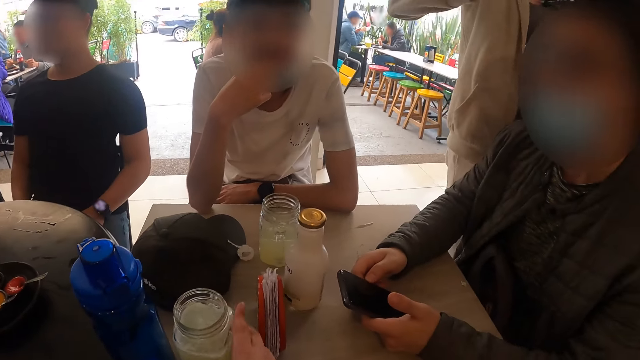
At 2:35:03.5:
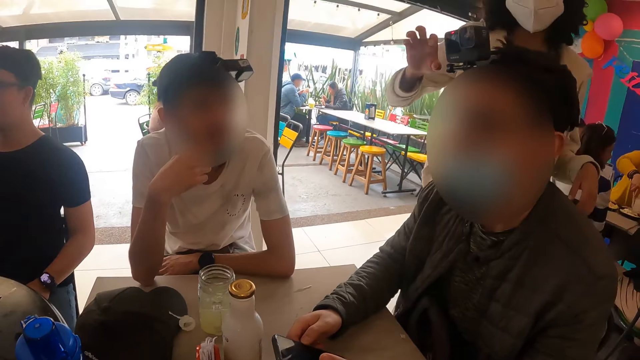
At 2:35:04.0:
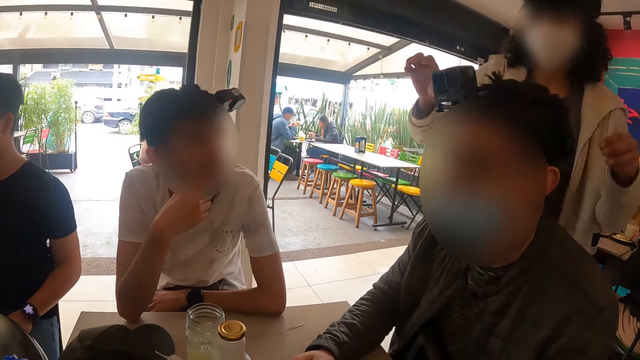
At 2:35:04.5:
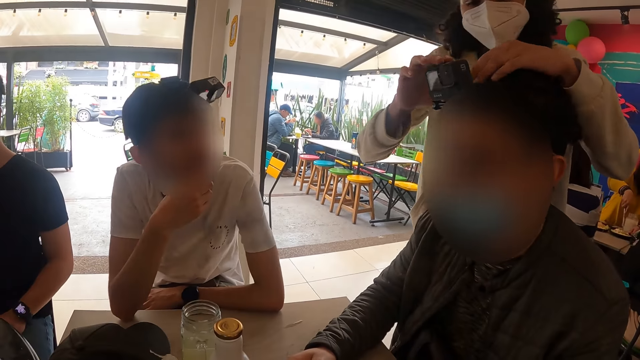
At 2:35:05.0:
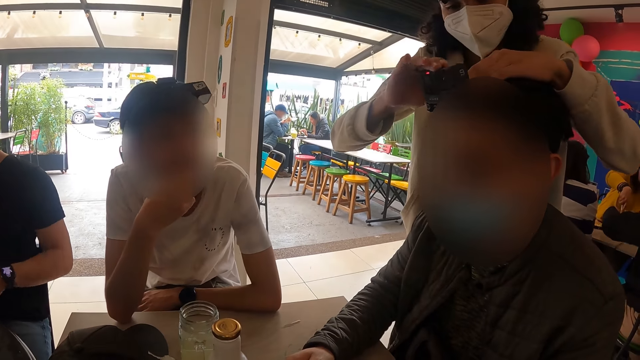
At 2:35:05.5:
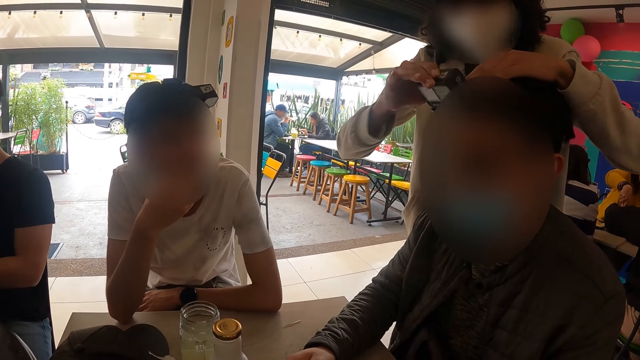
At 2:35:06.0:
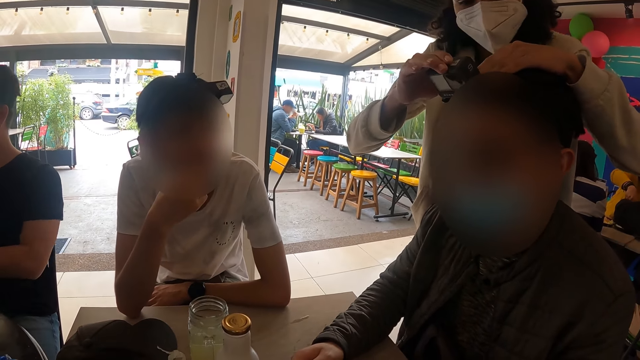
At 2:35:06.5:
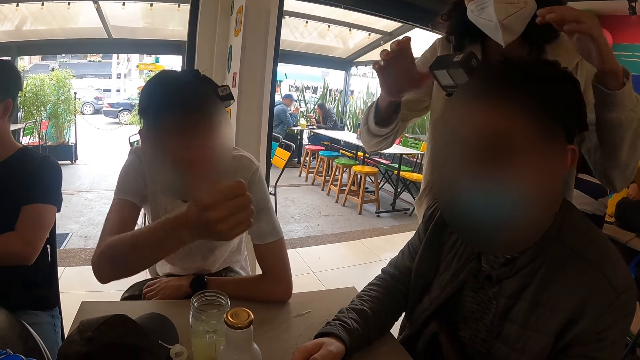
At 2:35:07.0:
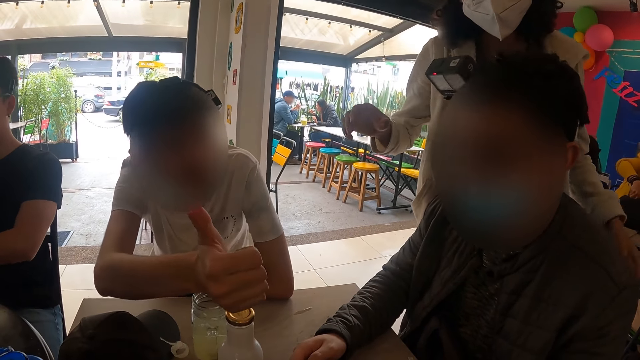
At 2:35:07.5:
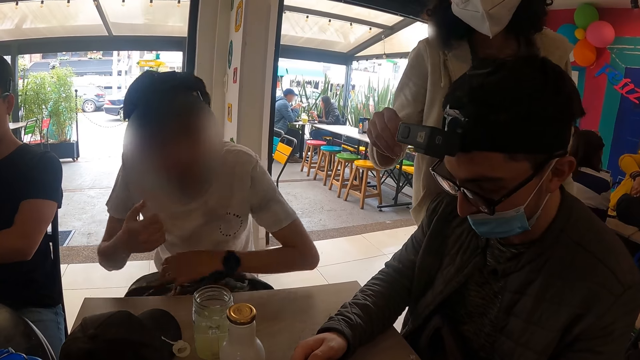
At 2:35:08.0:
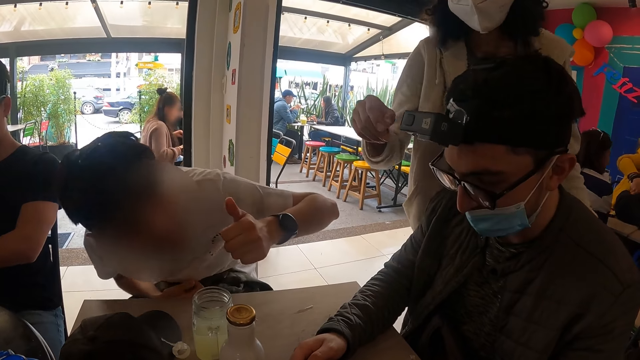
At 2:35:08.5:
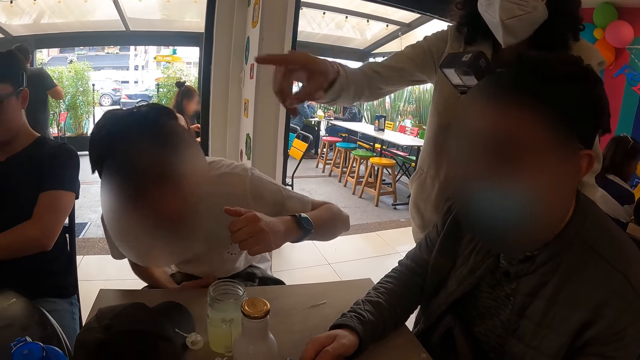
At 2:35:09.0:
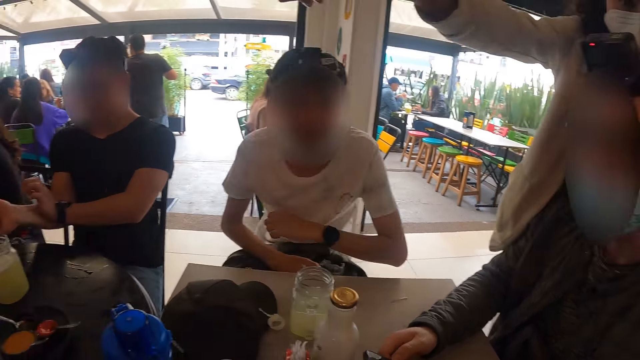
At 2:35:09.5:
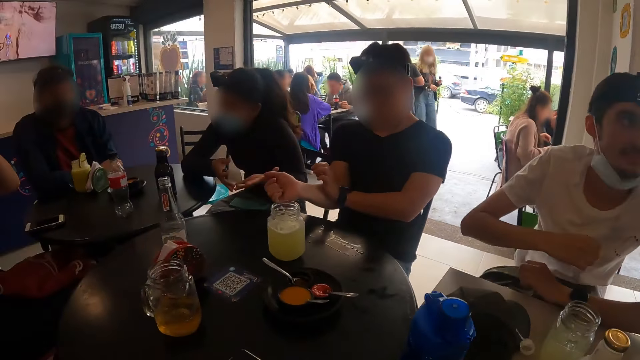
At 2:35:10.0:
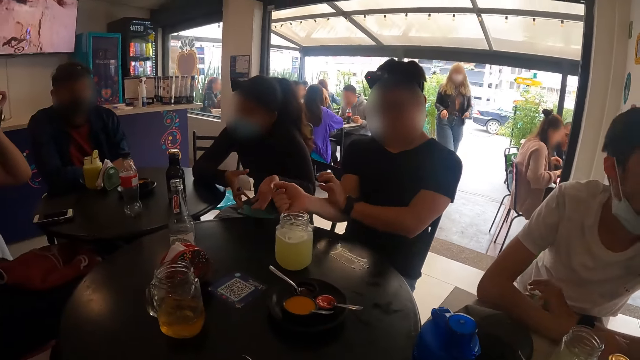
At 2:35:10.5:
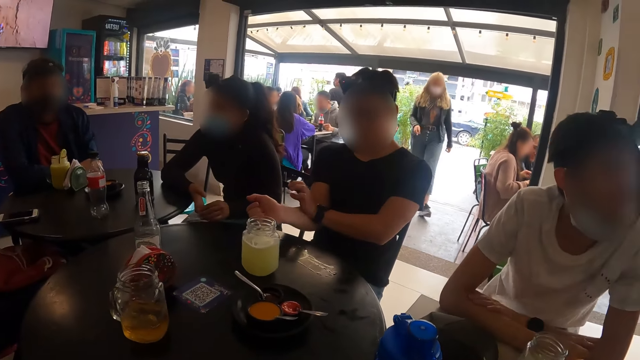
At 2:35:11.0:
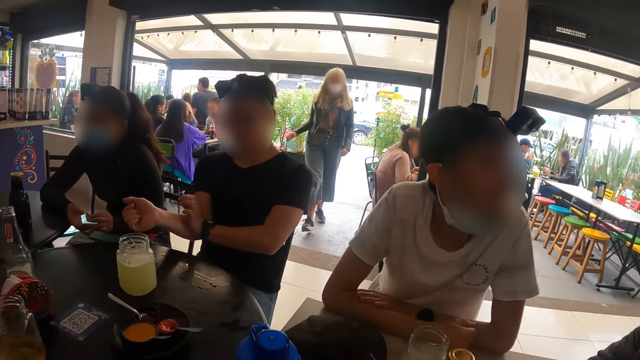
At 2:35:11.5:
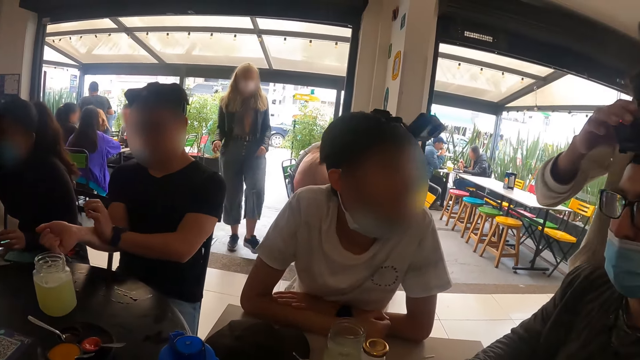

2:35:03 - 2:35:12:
A man uses a mobile phone. The camera wearer interacts with another man and the first man. They push the beverage on the table. The camera wearer interacts with the other man and the first man again. The first man uses the mobile phone again. The camera wearer looks at the first man. A woman adjusts the camera on the head of a man with both hands. The camera wearer looks around.

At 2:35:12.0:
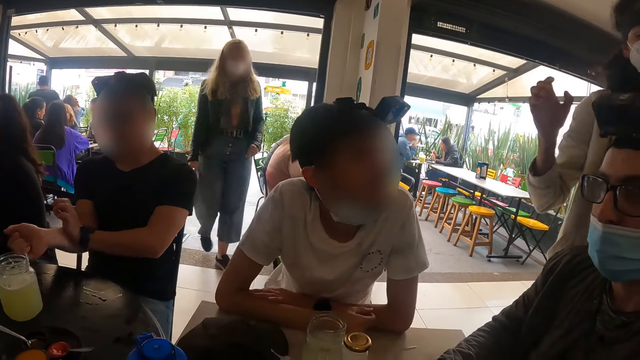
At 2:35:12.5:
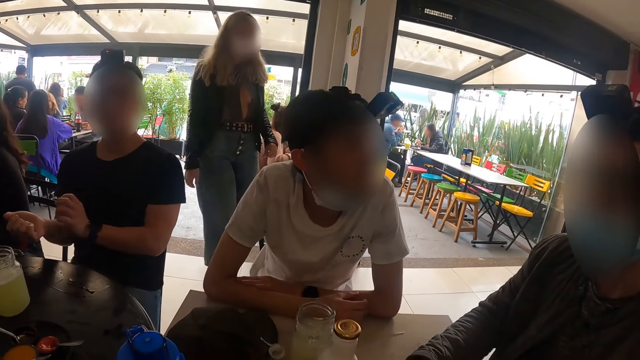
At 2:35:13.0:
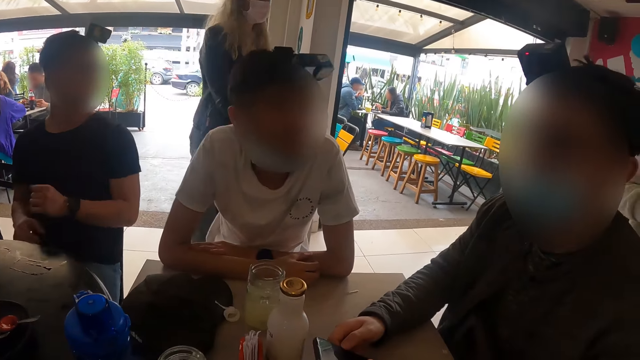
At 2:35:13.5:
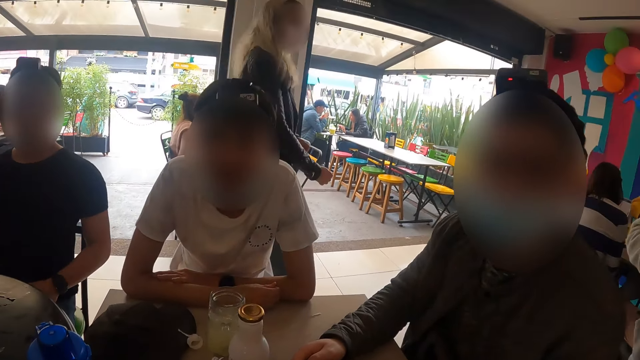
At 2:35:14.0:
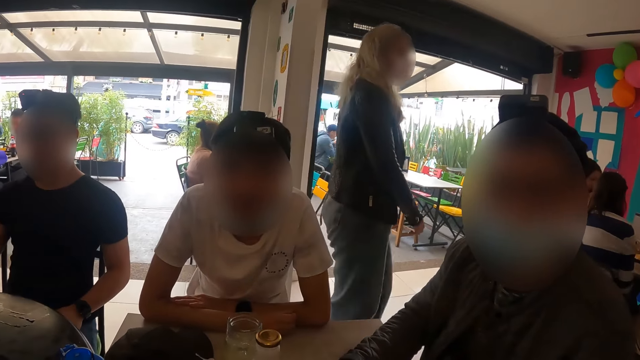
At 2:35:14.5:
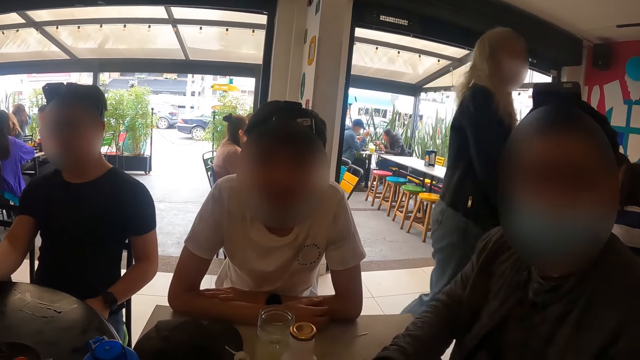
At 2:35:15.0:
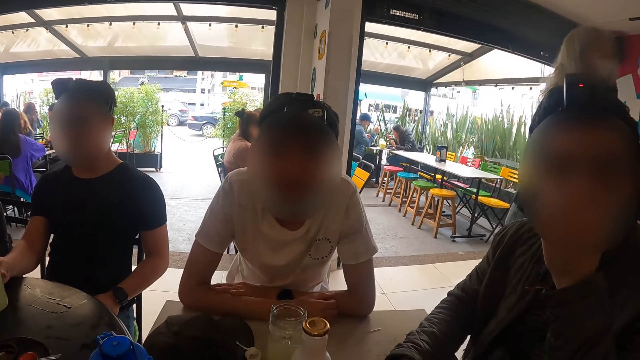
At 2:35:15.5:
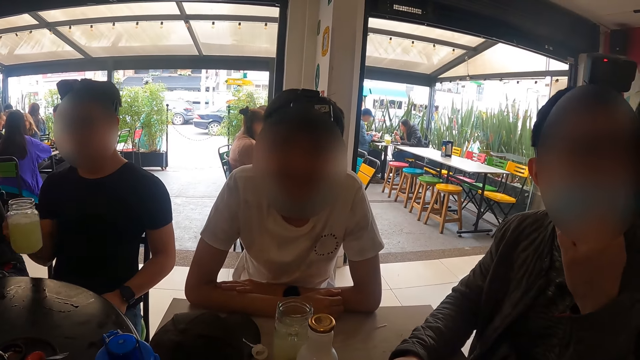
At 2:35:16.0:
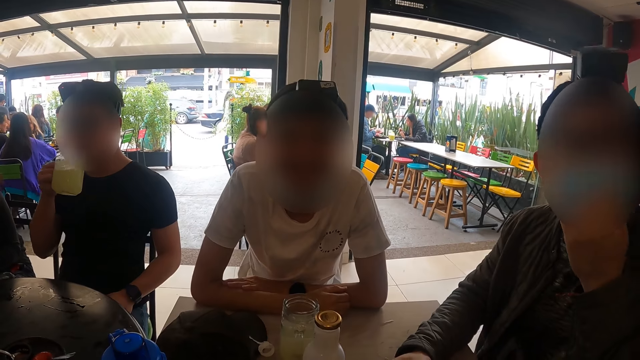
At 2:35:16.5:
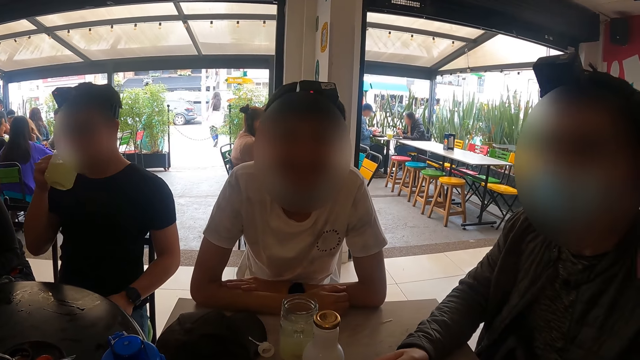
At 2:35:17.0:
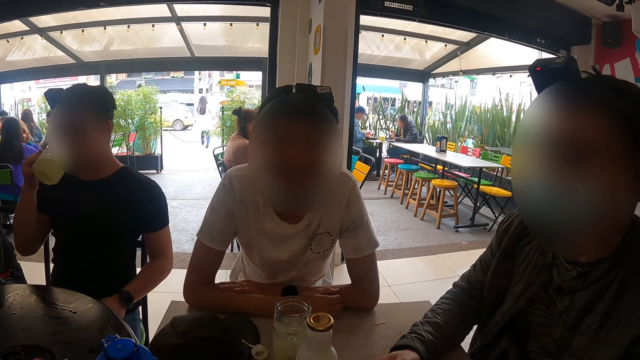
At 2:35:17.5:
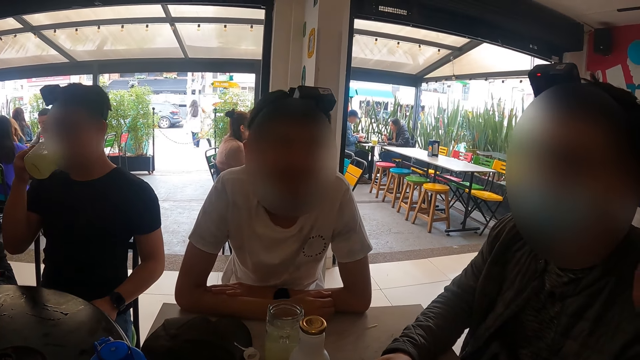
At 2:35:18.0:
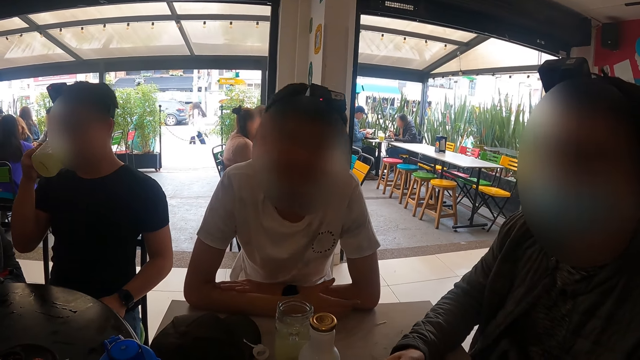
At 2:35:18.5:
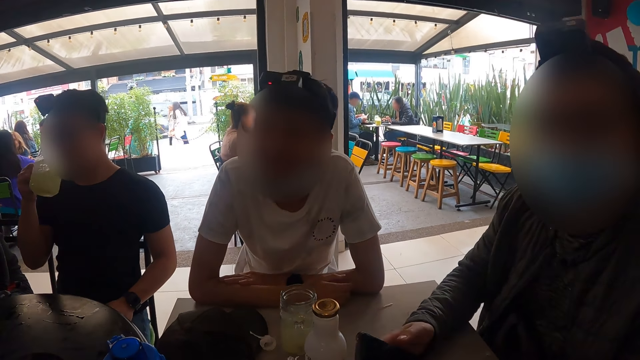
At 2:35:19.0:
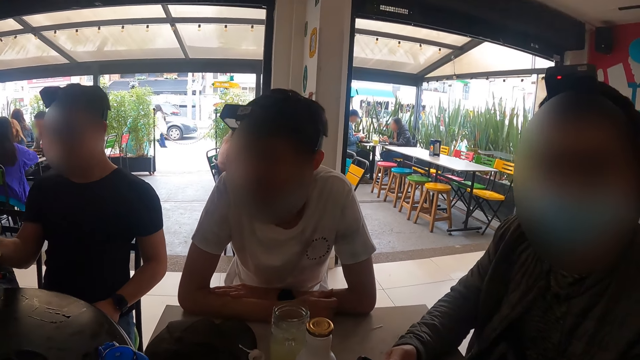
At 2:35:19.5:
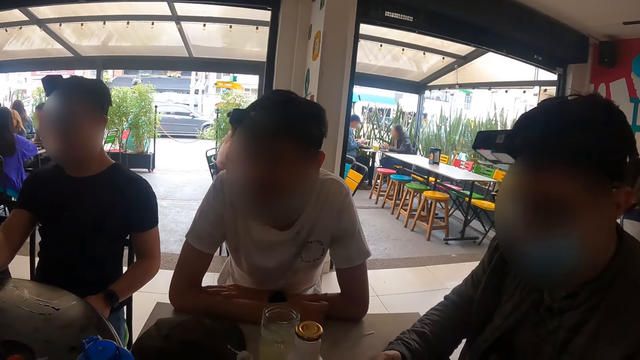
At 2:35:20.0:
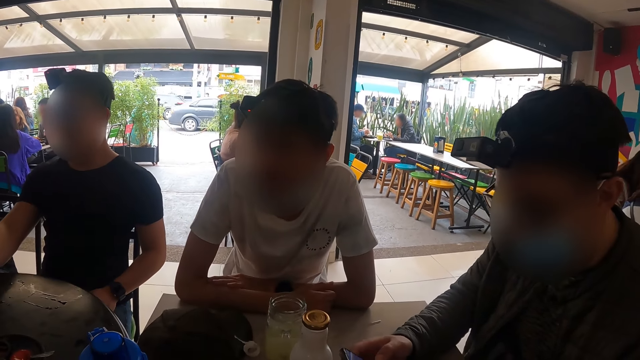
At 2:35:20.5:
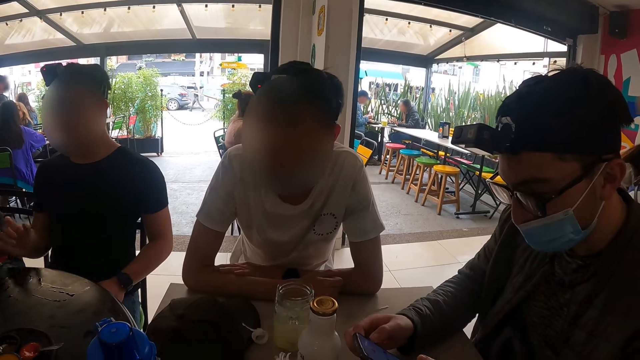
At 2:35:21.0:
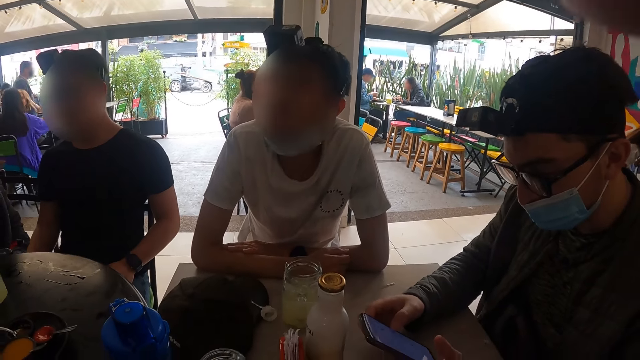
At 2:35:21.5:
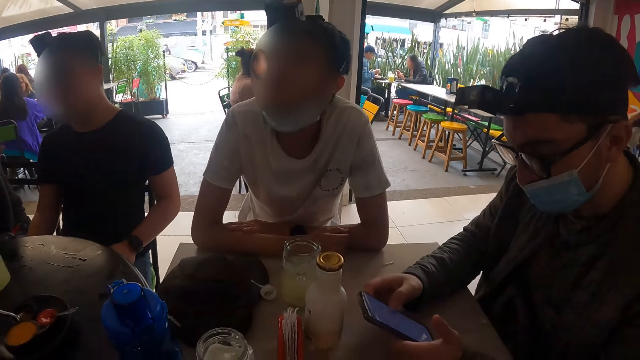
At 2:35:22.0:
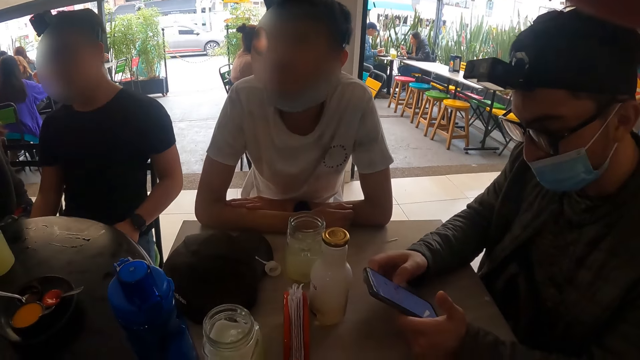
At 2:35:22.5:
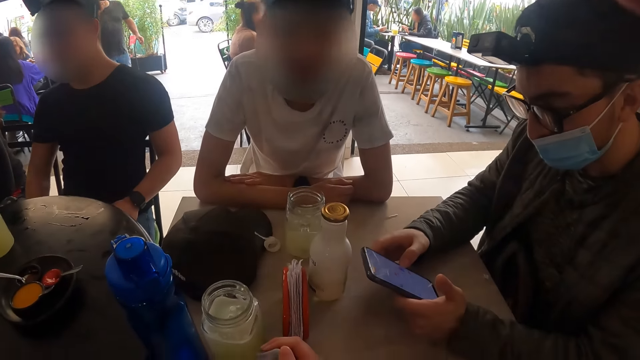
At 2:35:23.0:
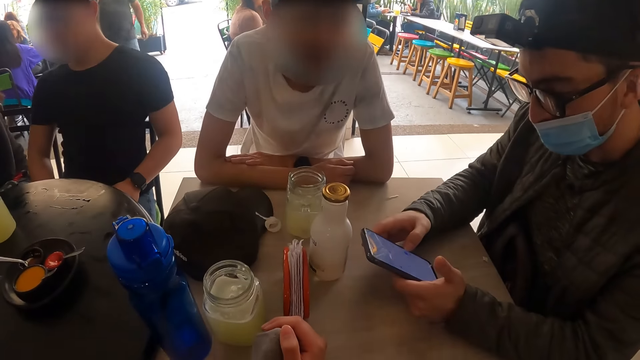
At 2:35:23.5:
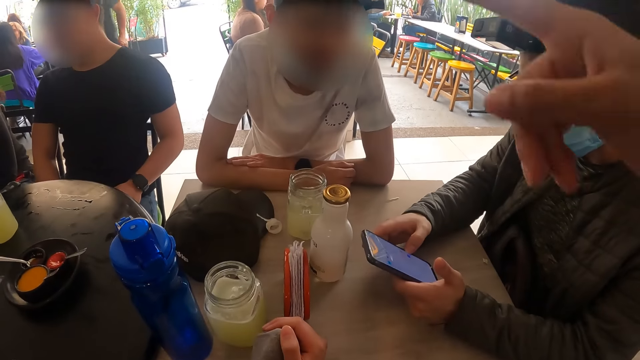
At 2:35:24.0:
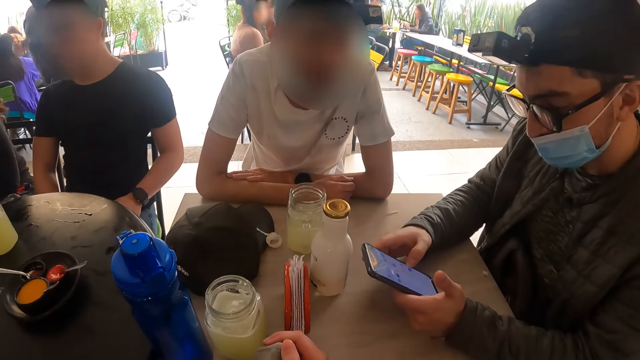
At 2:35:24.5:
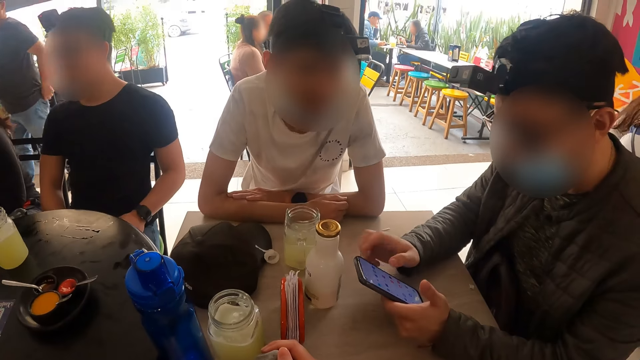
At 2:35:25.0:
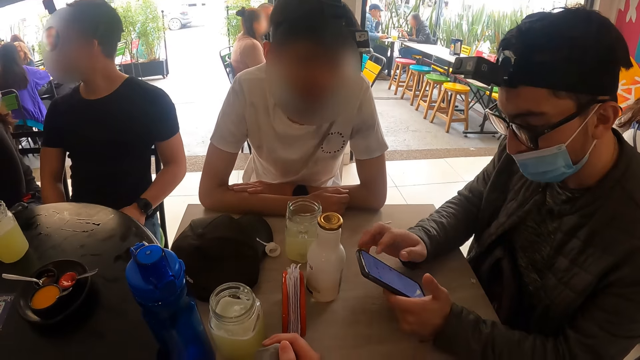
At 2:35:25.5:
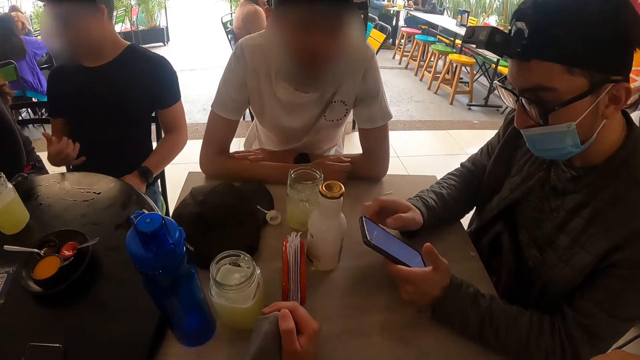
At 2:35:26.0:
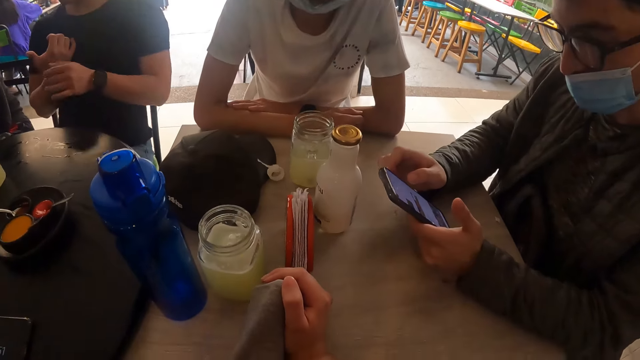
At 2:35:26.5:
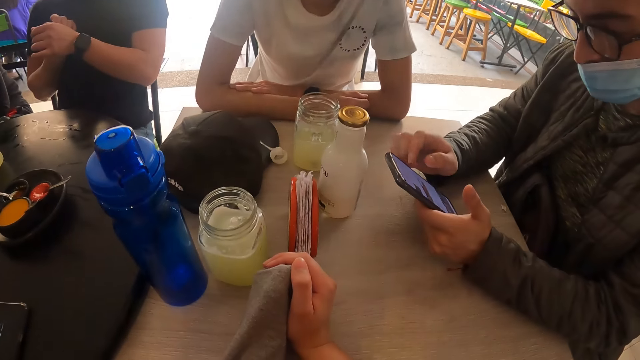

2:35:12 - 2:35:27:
A man holds a mobile phone. The camera wearer interacts with another man and the first man. A man touches his nose mask with his left hand. Another man picks up the cup of juice from the table with his right hand. The man drinks from the cup of juice in his right hand. The first man uses the mobile phone. The camera wearer interacts with the other man and the first man again. A woman interacts with the camera wearer.
